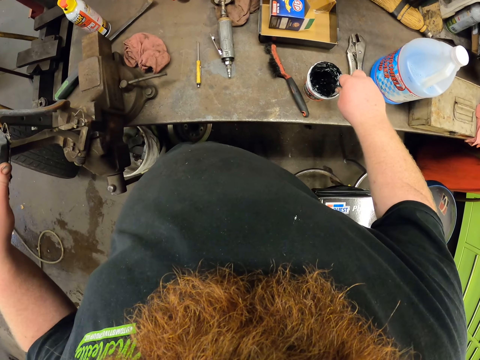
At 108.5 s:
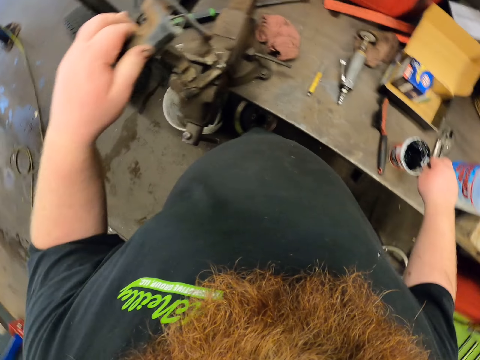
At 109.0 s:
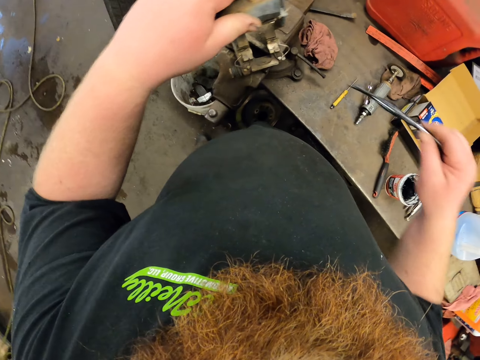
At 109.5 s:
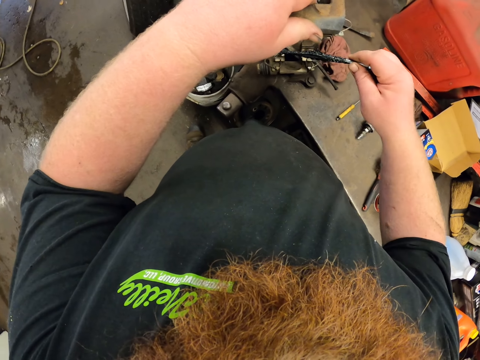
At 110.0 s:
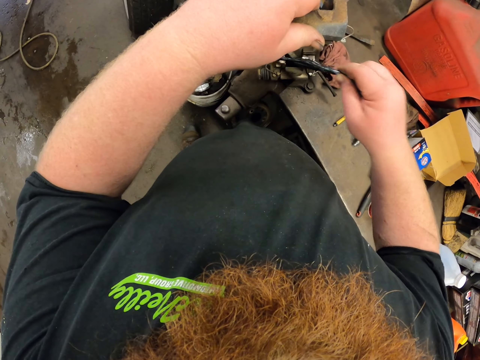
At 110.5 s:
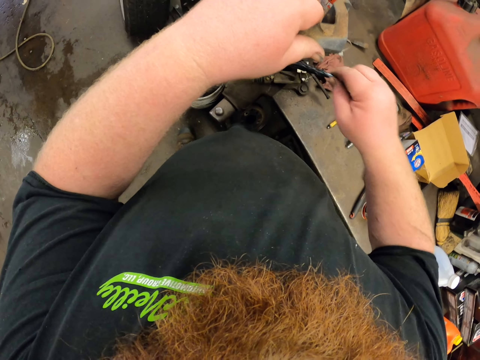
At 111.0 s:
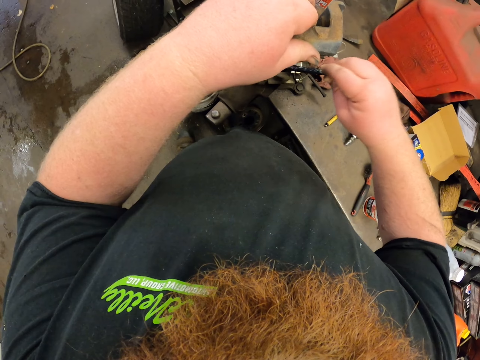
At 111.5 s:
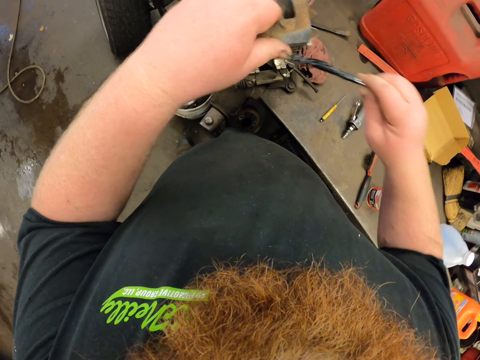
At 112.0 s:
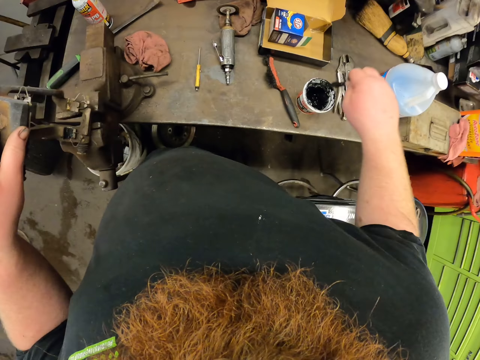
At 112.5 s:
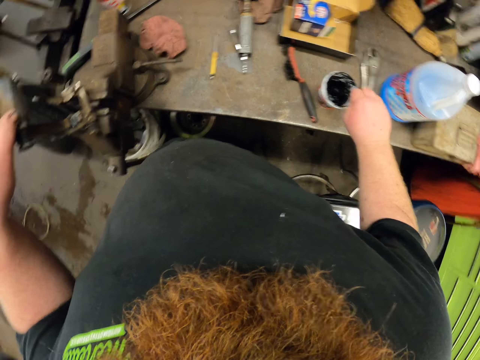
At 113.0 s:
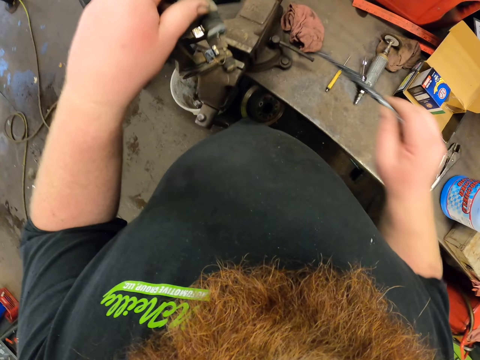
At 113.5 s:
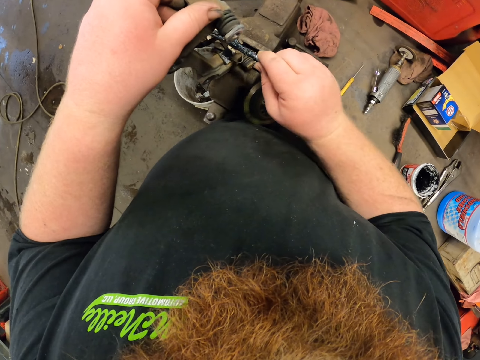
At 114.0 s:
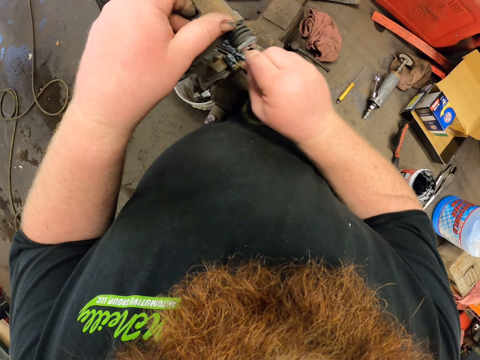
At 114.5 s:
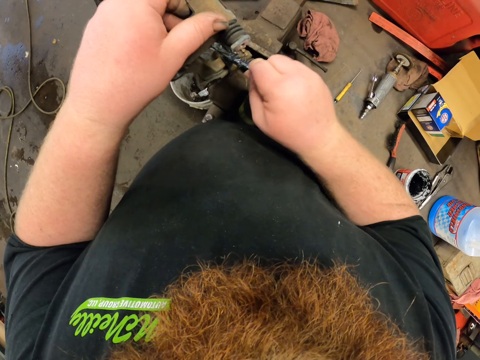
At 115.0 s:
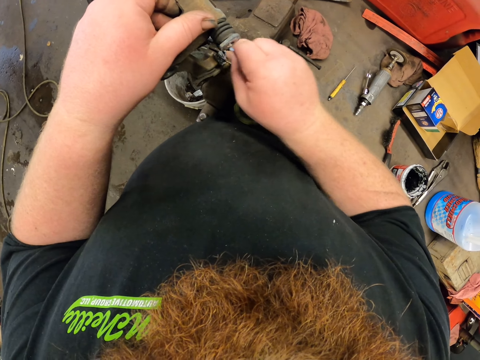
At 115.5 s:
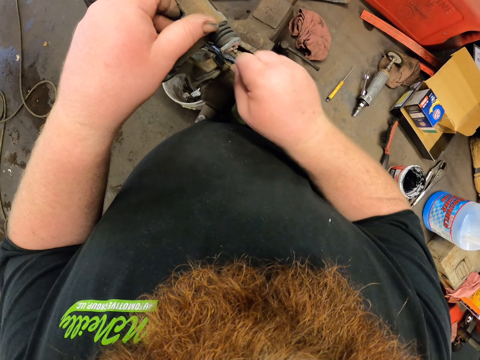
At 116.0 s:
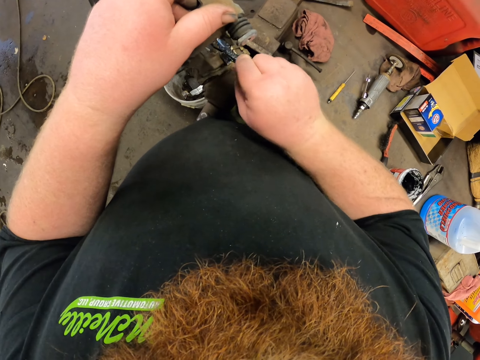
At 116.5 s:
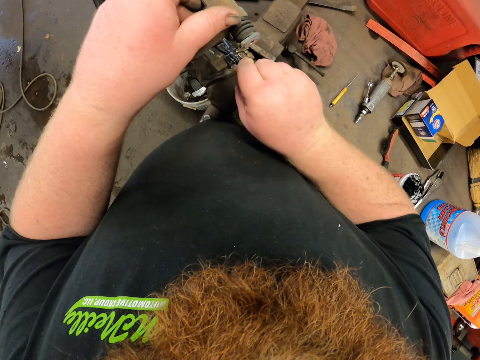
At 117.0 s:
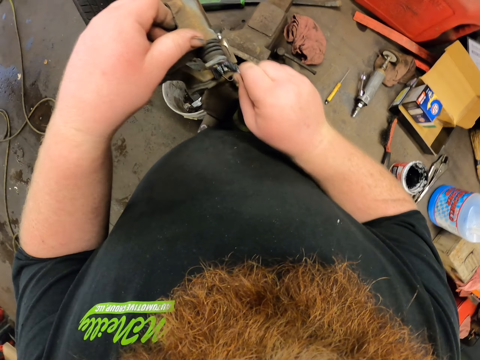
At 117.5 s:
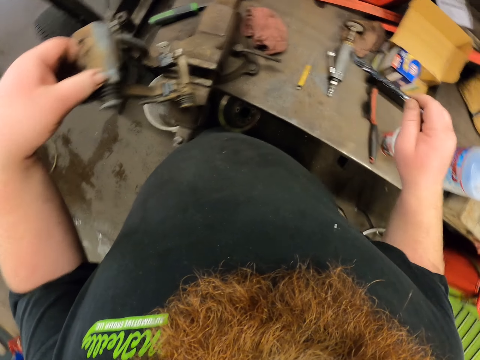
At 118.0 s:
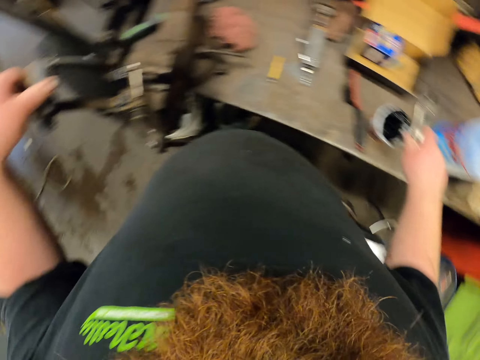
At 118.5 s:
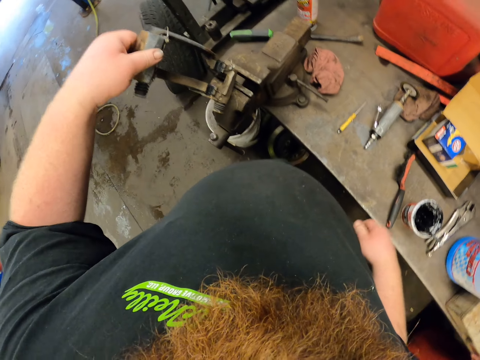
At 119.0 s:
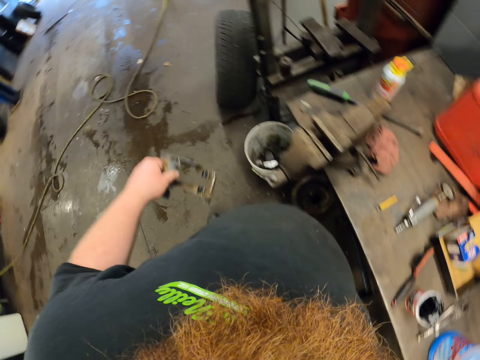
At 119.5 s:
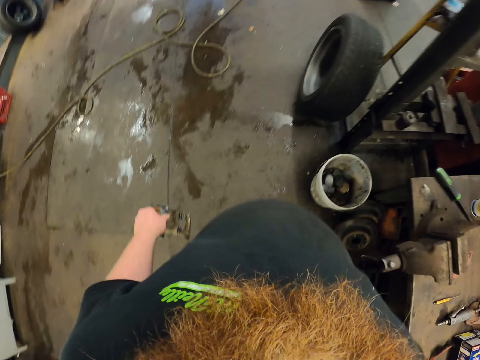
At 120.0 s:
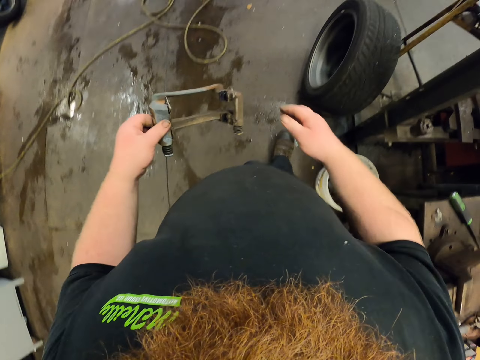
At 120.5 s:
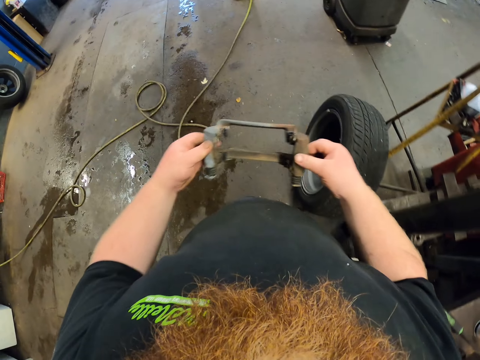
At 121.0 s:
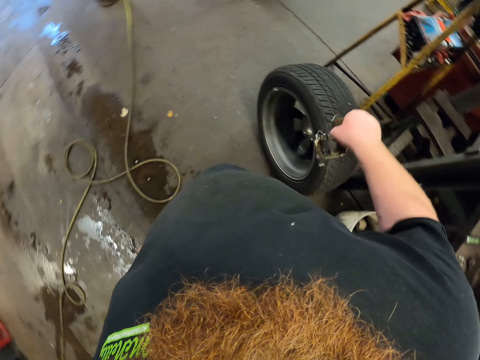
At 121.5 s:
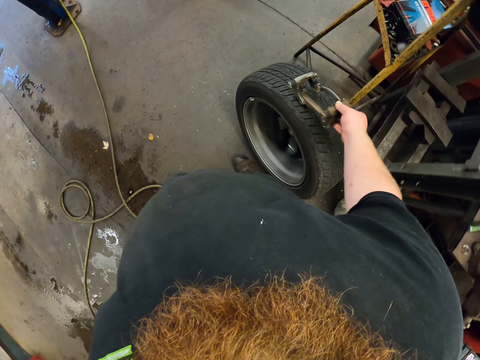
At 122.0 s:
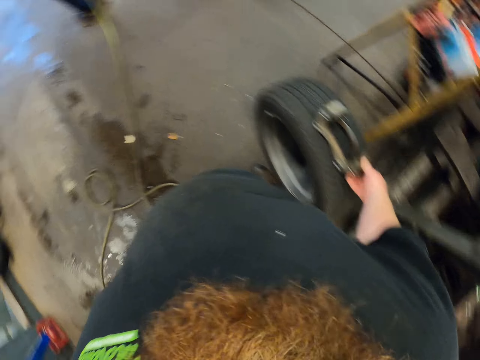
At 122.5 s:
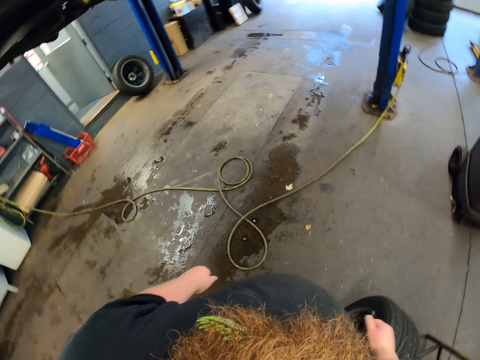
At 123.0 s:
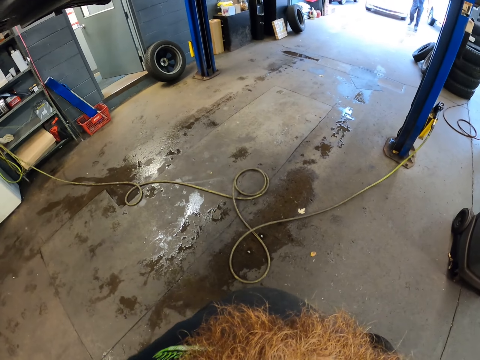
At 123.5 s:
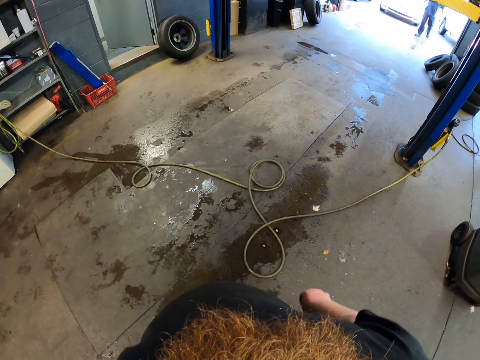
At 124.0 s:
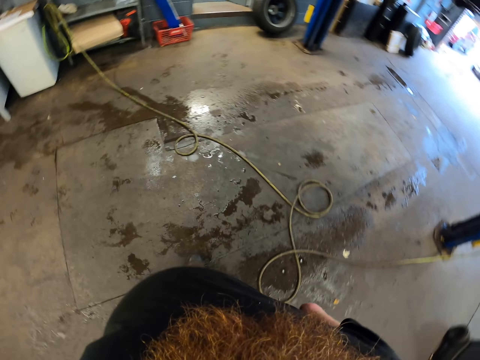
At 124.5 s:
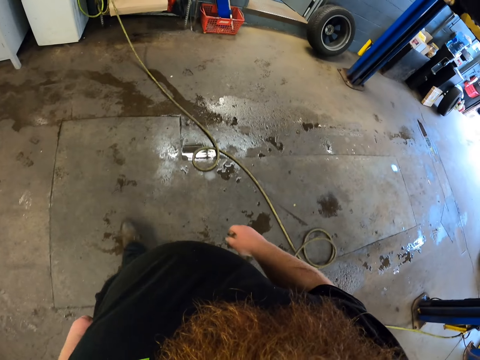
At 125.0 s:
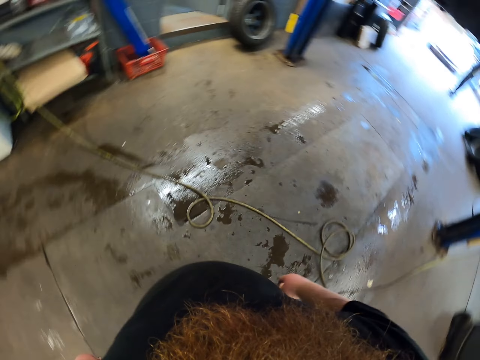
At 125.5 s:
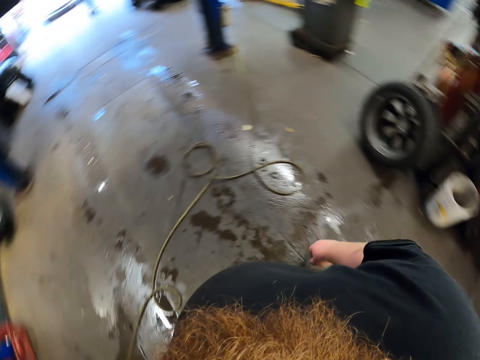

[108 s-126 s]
The camera wearer scoops grease with a bolt. They hold the caliper housing or brake caliper and apply grease on the caliper housing. They hold the caliper housing, scoop grease with the bolt and apply grease on the caliper housing. They put the bolt inside the grease container, hold the caliper housing, take the brake caliper and carry the caliper housing. They put the brake caliper on the right hand. They put the caliper housing on the tire. They look at the floor and walk in the garage.

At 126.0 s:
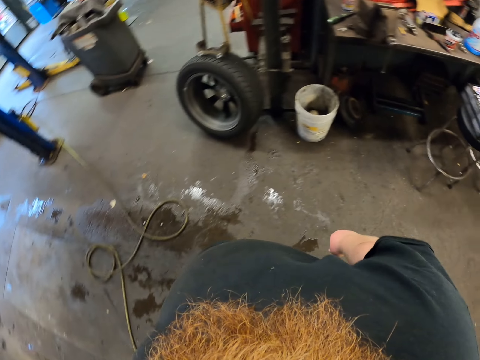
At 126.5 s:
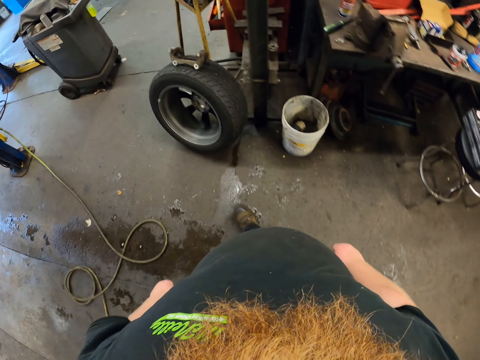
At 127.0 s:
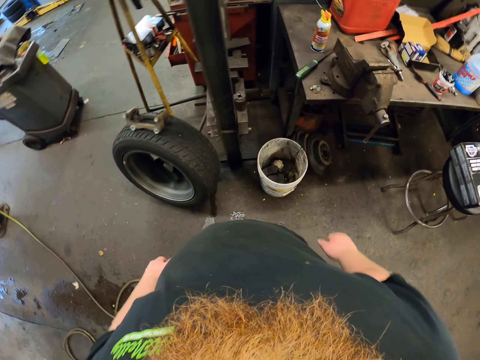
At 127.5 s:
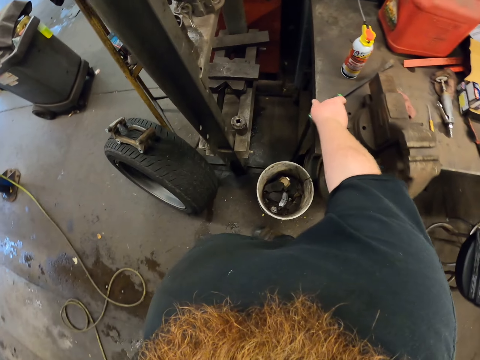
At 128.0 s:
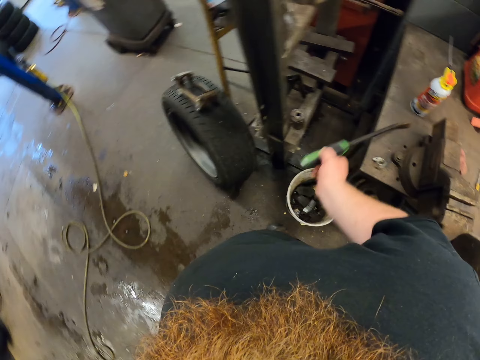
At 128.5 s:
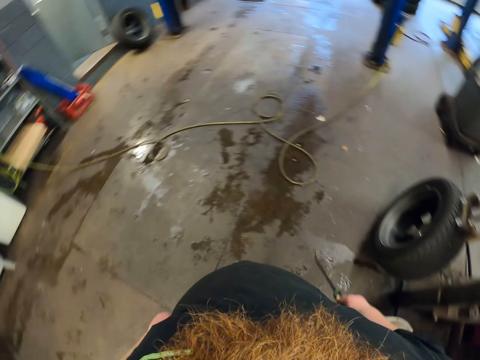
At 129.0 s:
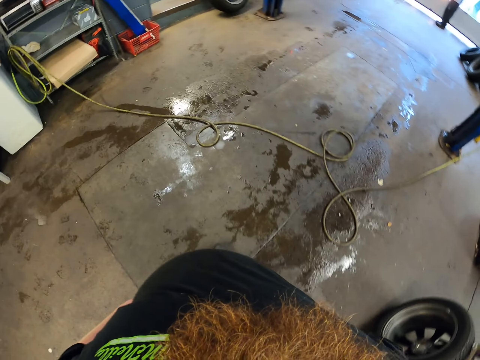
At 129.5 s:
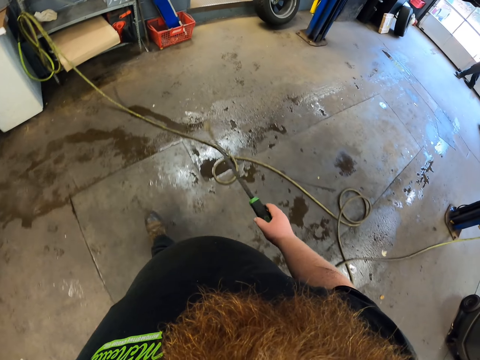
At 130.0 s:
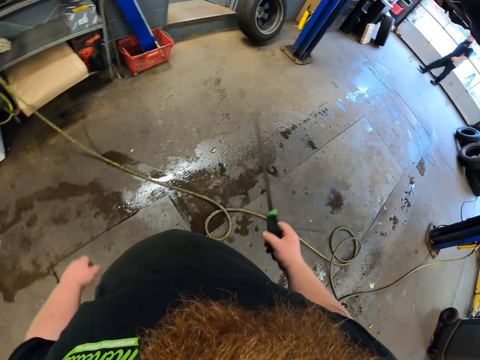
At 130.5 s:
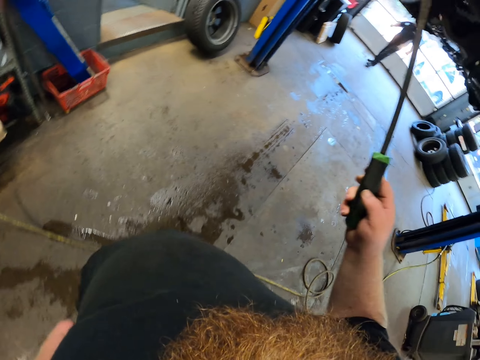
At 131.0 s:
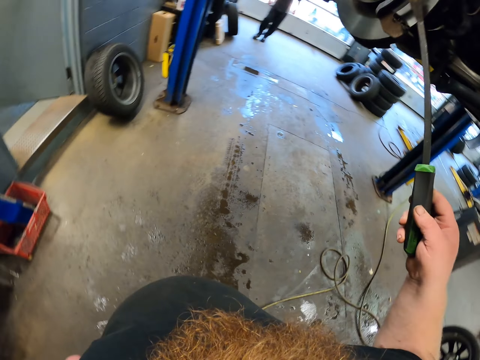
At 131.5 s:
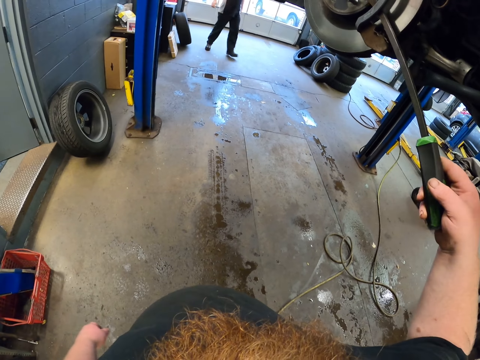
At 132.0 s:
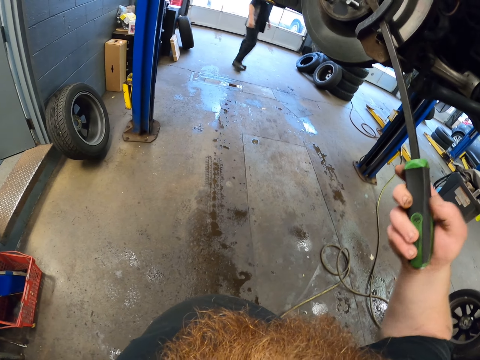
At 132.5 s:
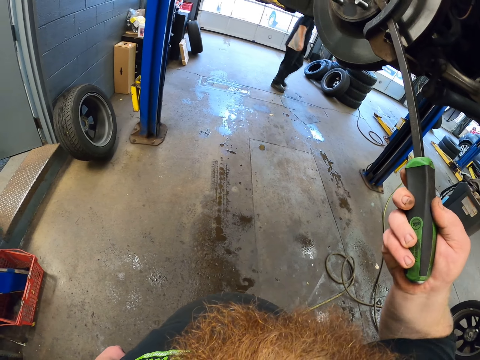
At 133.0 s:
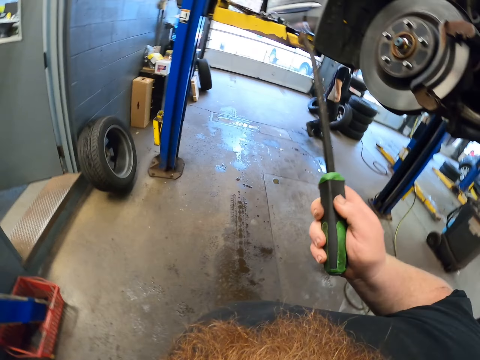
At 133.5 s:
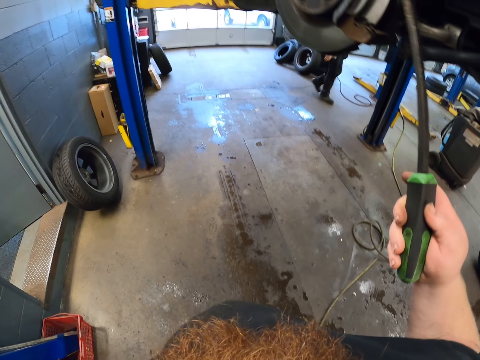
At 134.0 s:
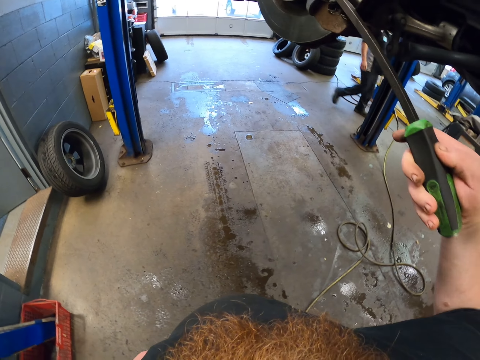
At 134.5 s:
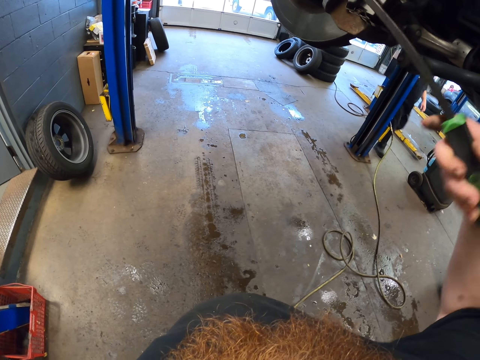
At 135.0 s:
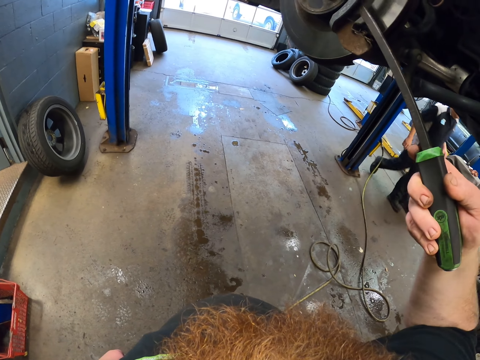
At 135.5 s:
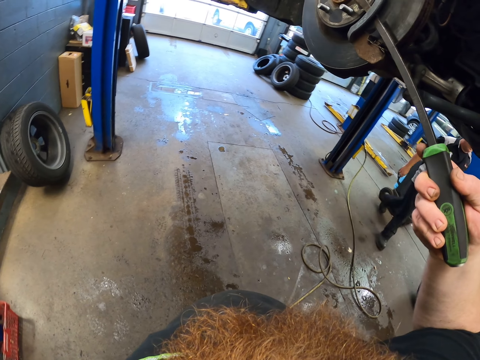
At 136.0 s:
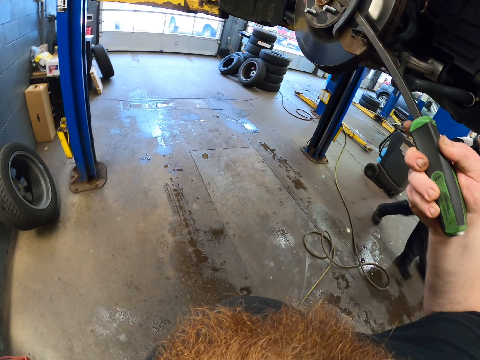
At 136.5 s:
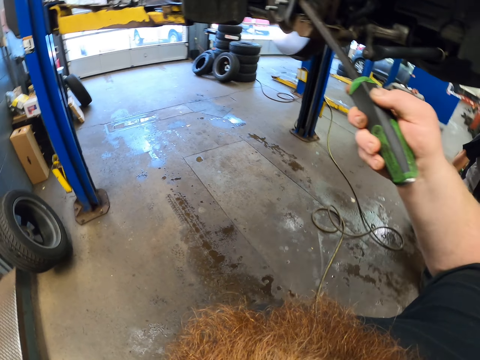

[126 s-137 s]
The camera wearer grabs a screwdriver. They walk with the screwdriver to the car wheel. They turn the car wheel with the screwdriver and adjust the brake caliper with the screwdriver.
